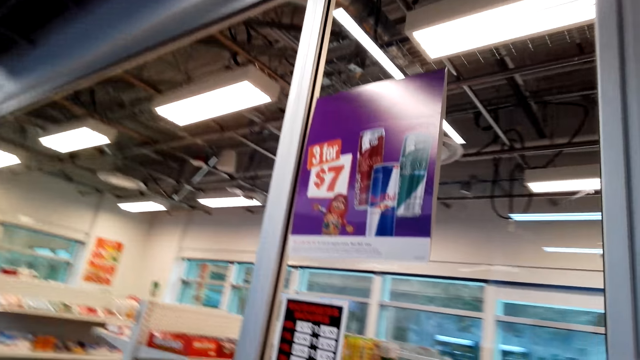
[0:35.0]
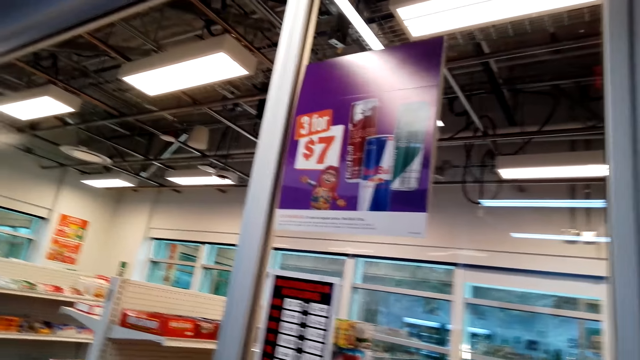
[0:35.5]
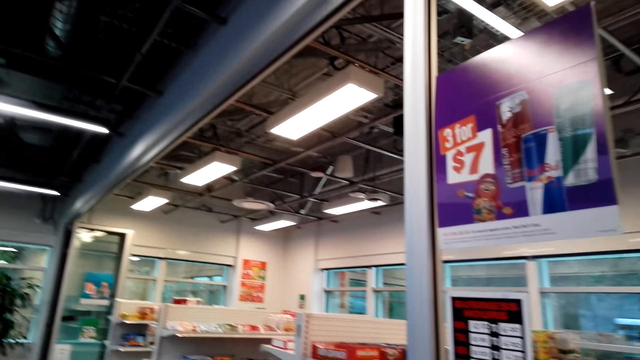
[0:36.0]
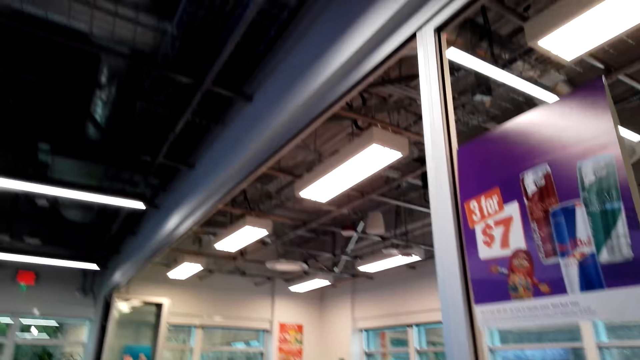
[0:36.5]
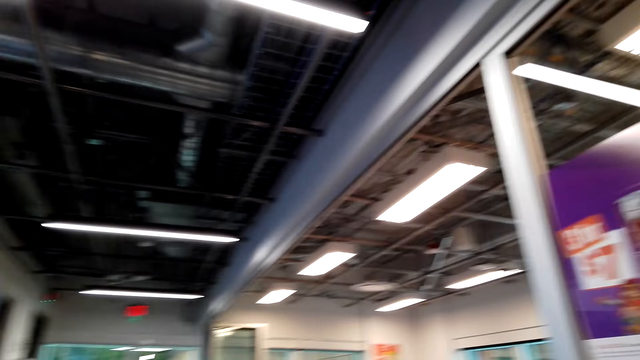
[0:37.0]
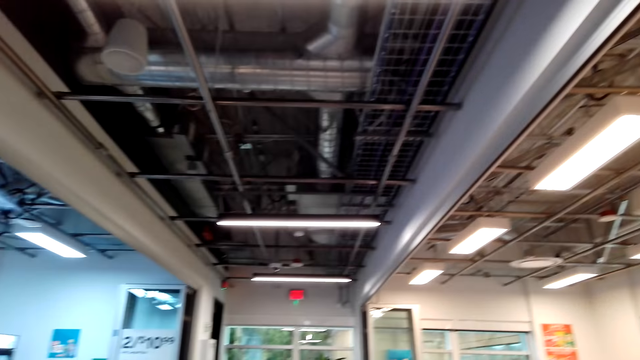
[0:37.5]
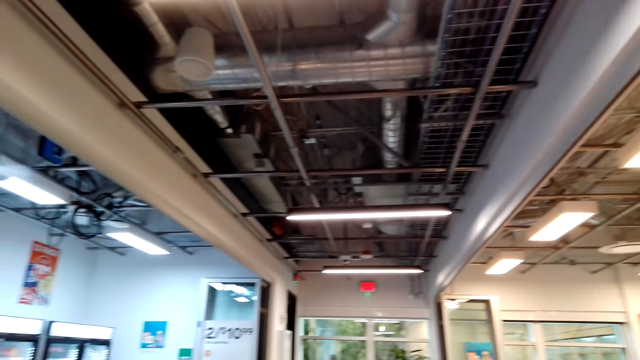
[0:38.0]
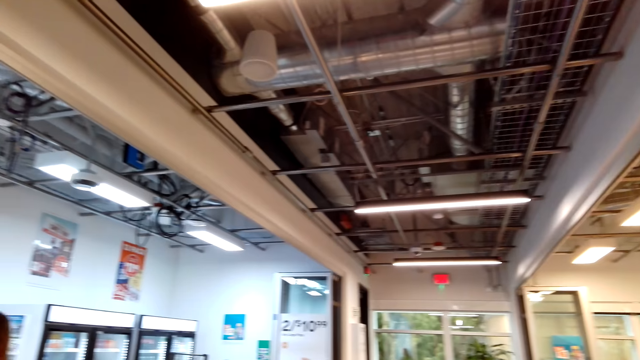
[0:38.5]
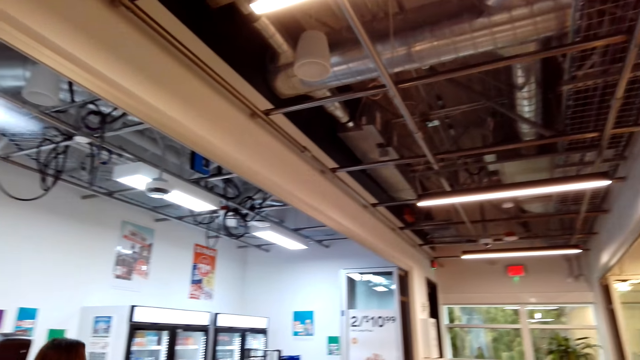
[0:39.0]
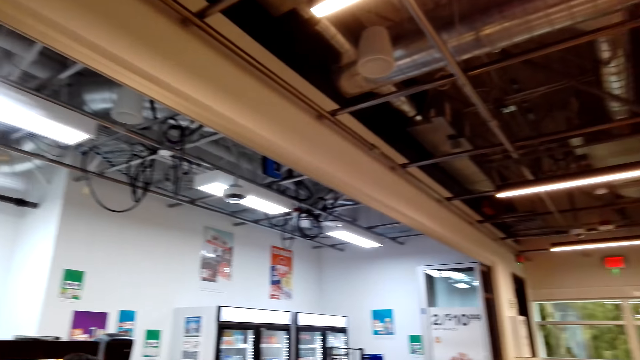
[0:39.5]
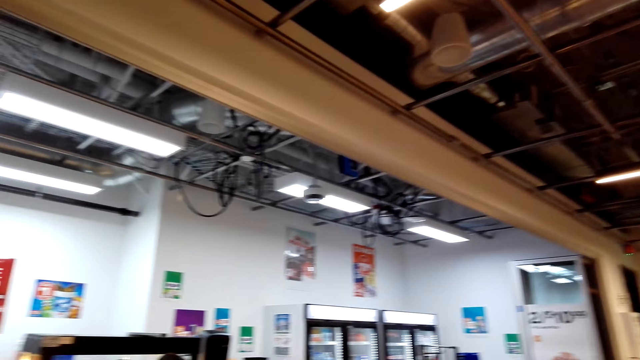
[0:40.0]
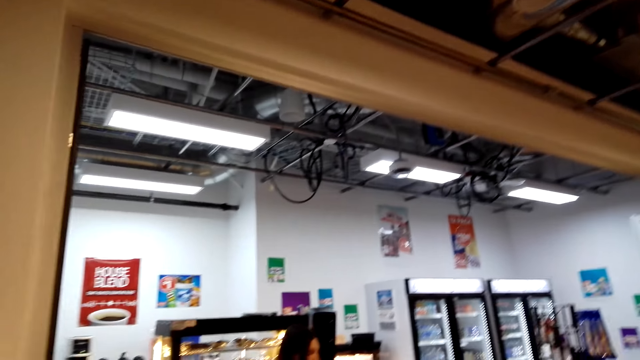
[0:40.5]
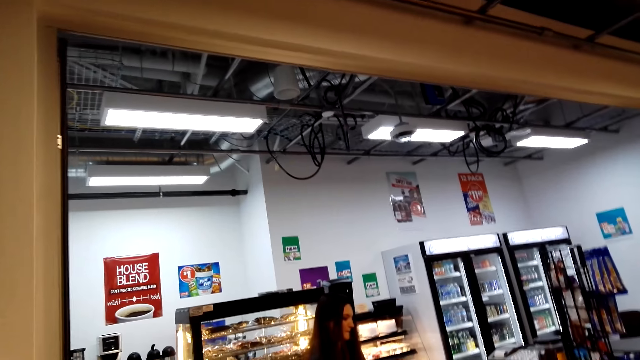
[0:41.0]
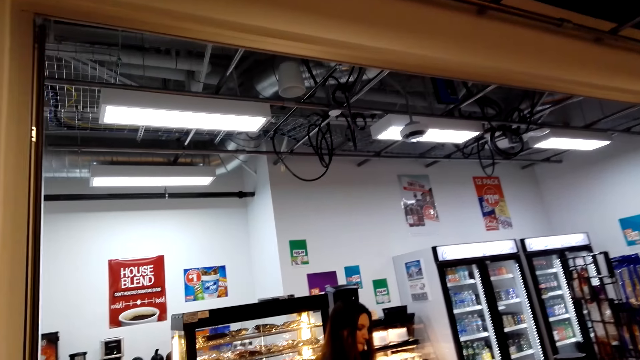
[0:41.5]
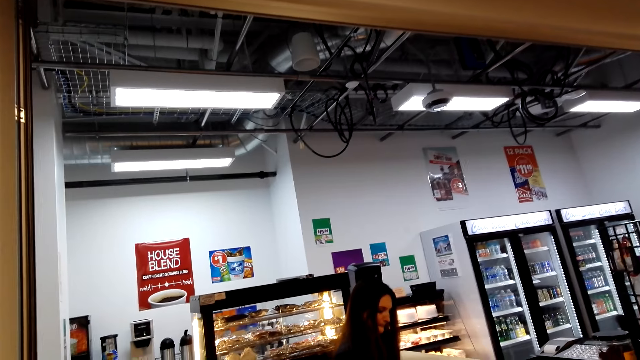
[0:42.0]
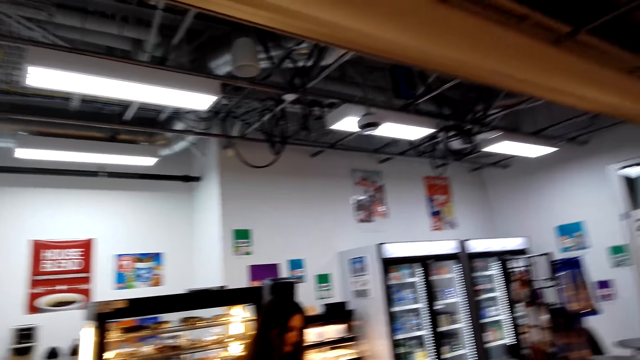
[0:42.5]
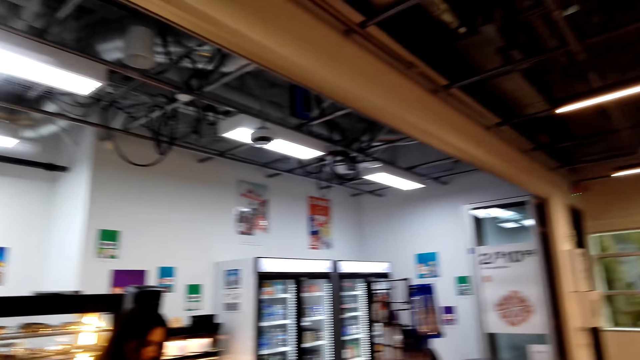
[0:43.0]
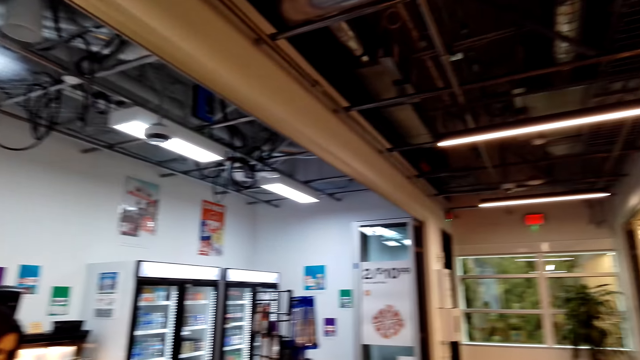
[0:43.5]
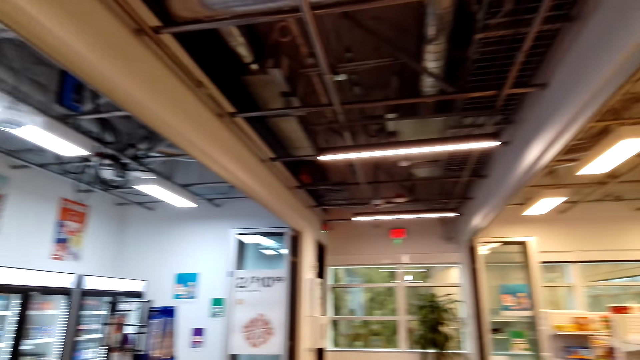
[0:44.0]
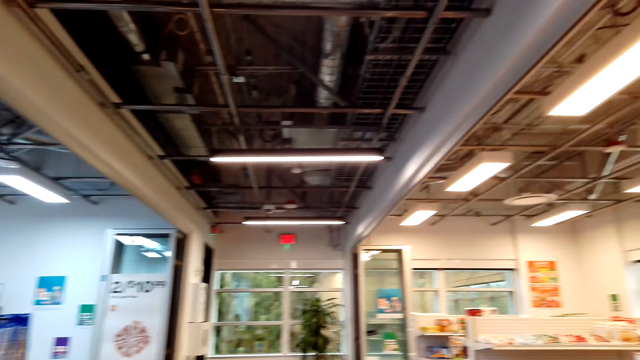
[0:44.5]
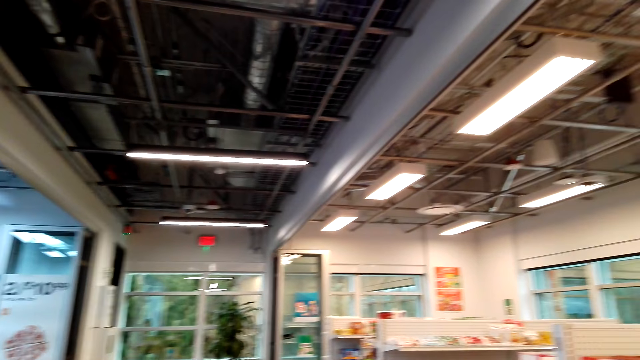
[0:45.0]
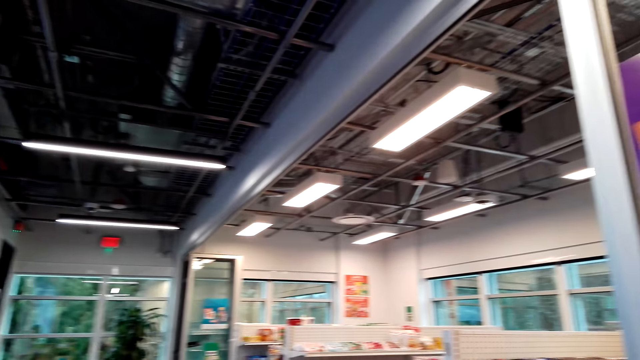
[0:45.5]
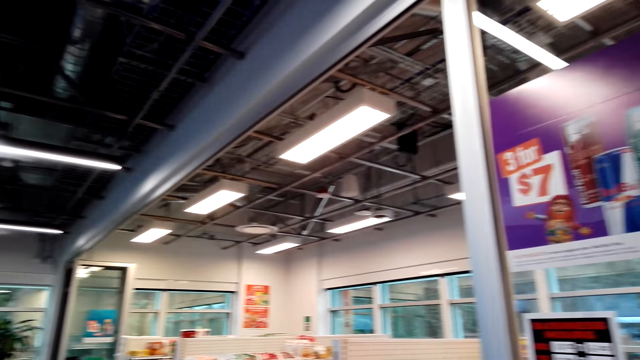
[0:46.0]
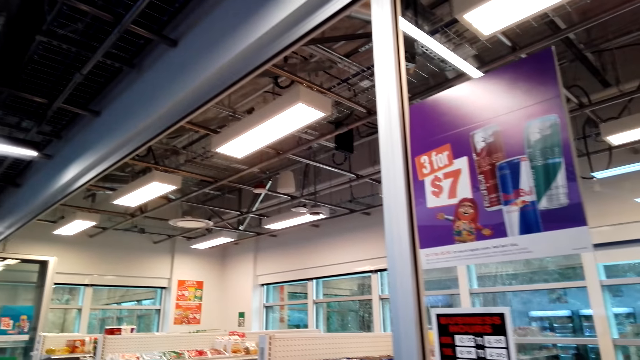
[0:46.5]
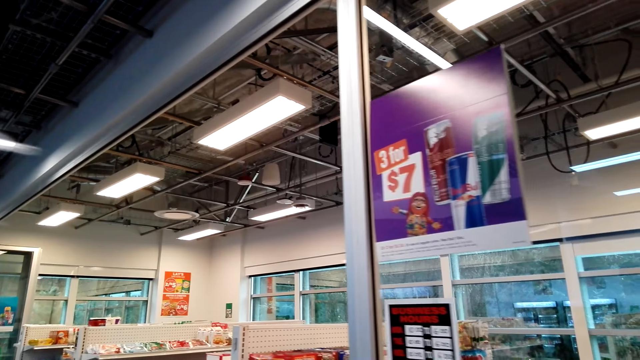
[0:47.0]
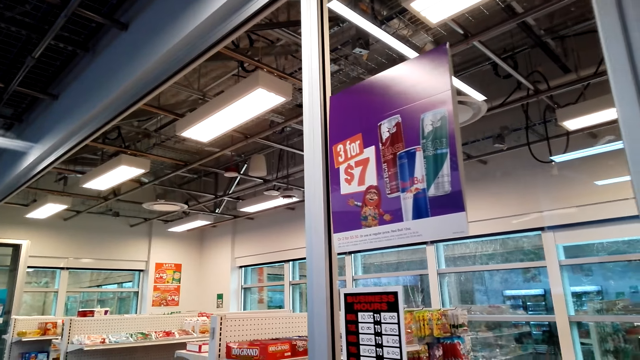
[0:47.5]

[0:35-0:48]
The camera wearer looks around the store.

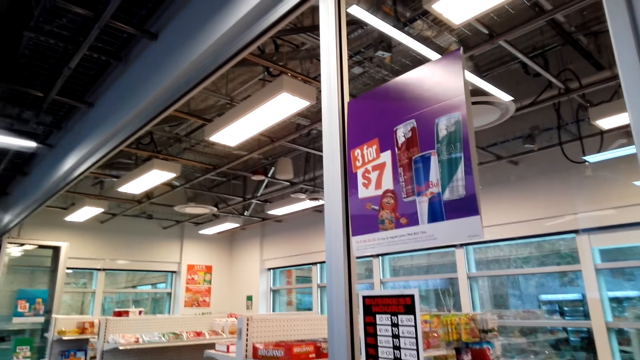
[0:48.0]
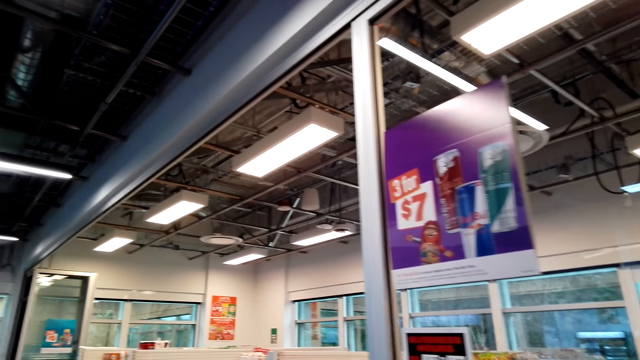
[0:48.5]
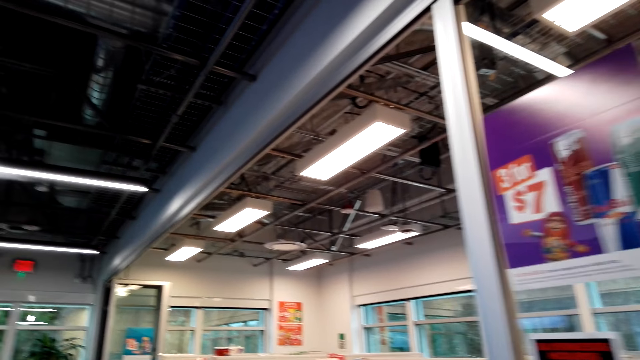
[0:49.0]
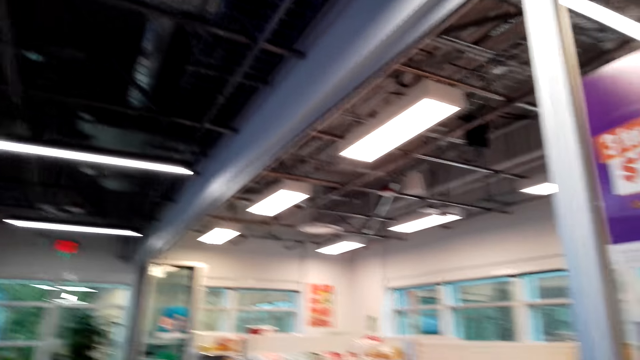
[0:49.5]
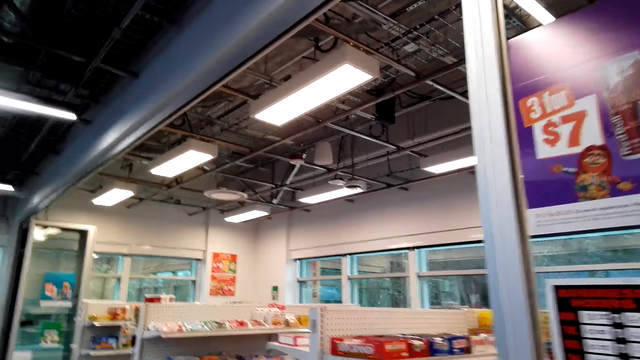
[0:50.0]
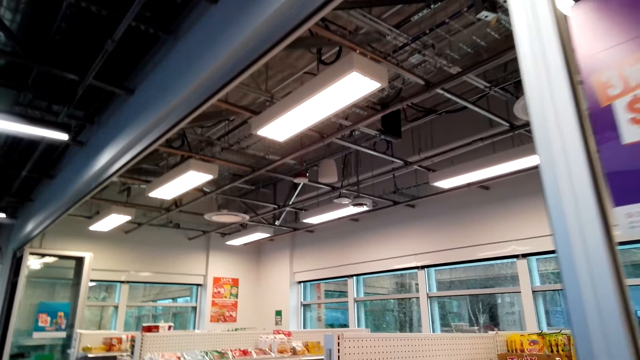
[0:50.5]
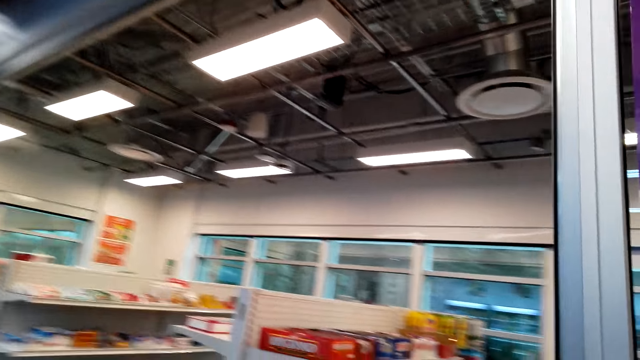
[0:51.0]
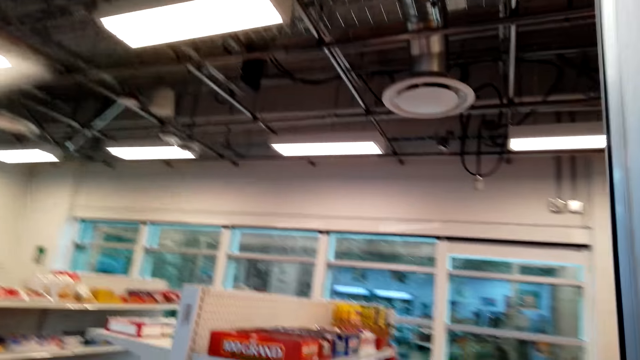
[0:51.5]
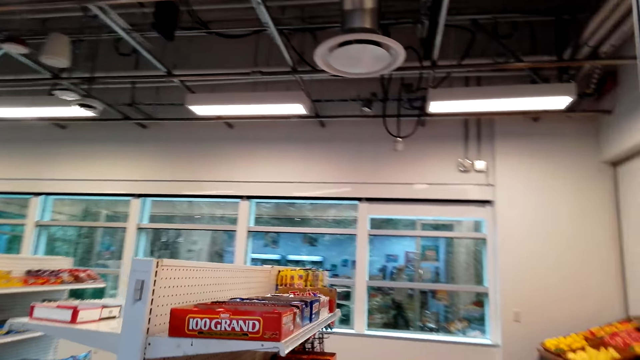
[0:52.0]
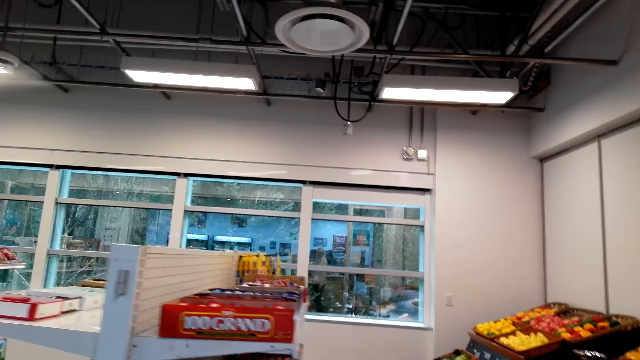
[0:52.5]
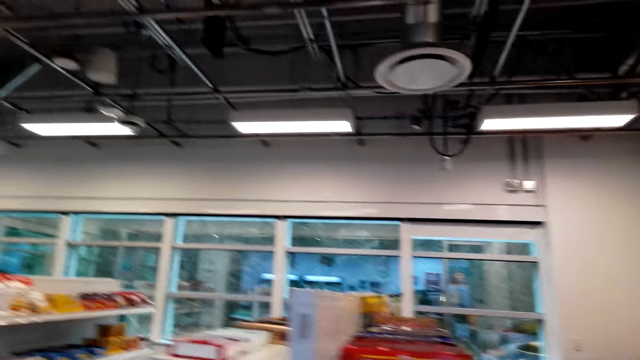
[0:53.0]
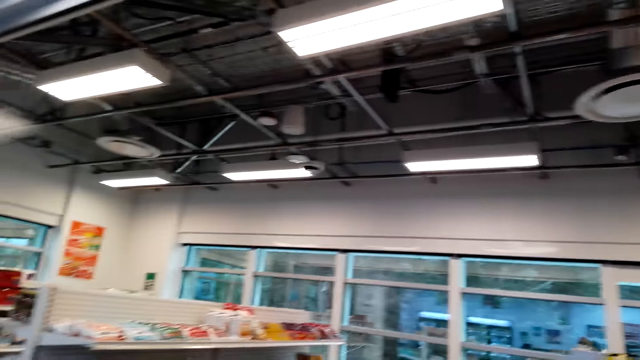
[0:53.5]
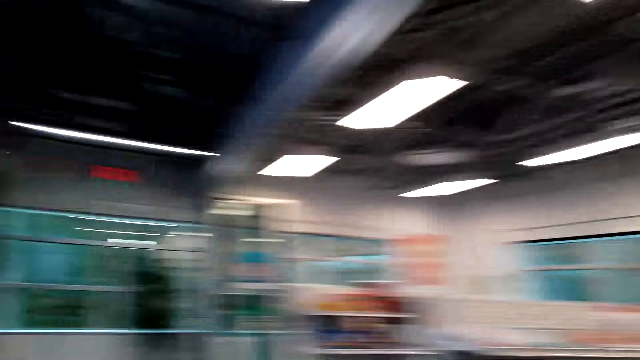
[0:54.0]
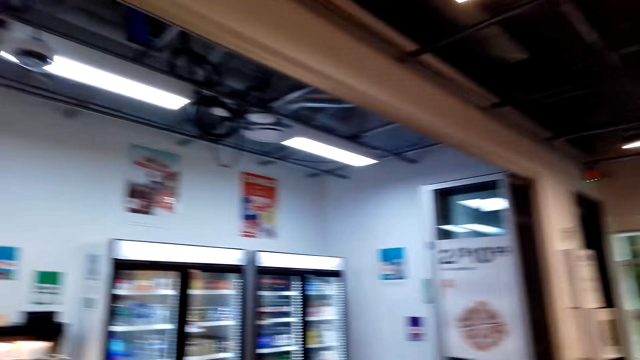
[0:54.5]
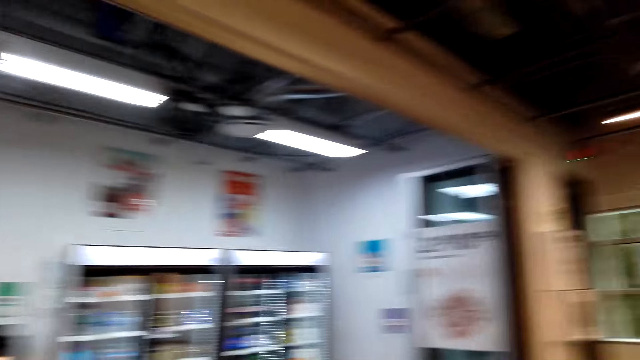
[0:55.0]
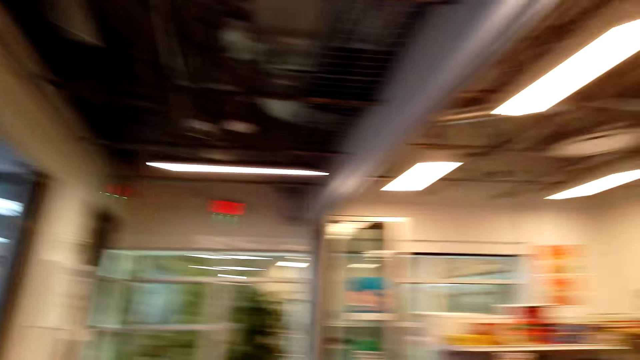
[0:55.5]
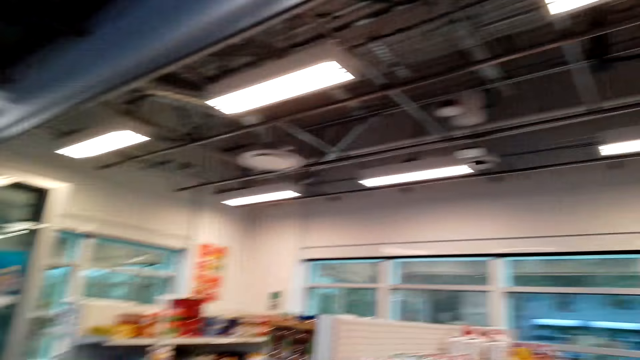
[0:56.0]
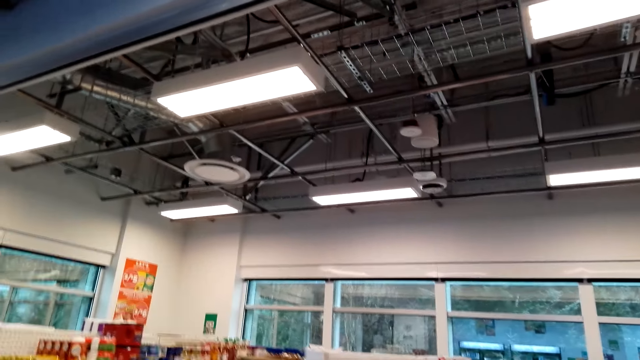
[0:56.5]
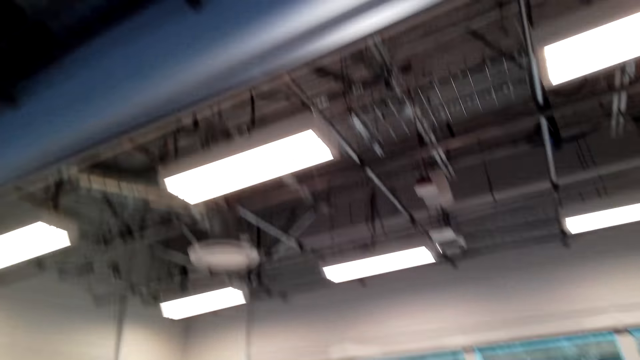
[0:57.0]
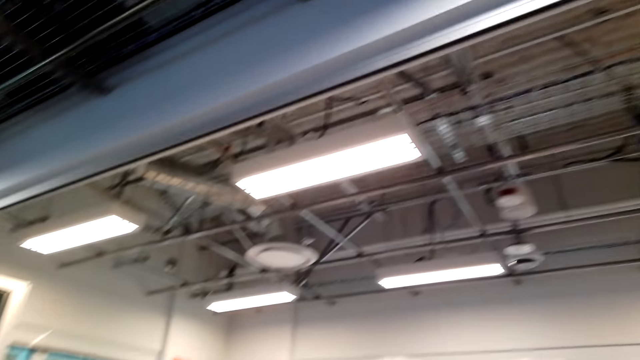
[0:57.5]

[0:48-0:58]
The camera wearer walks around the store.
